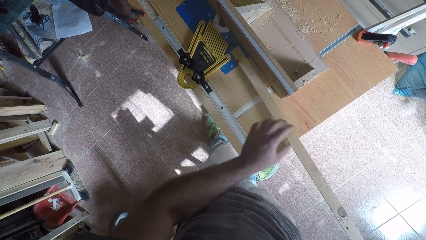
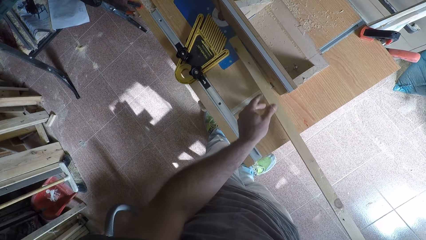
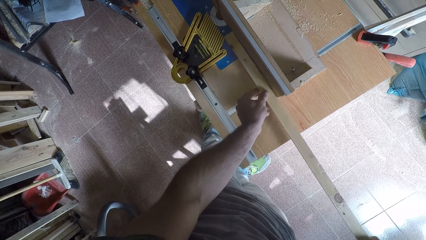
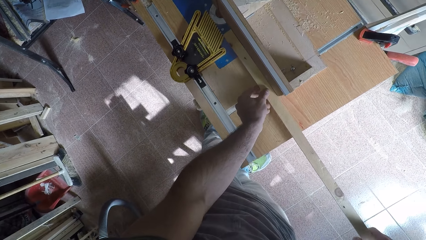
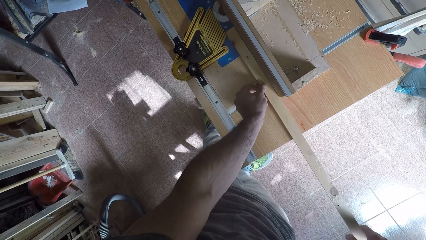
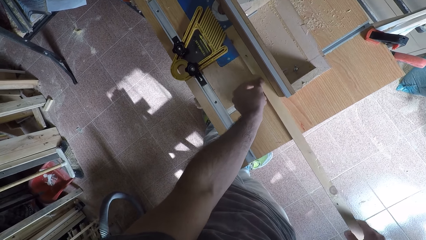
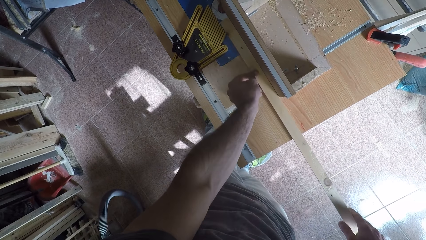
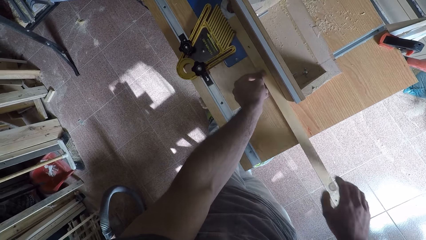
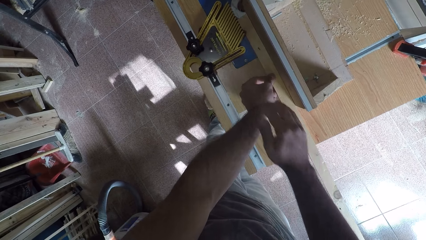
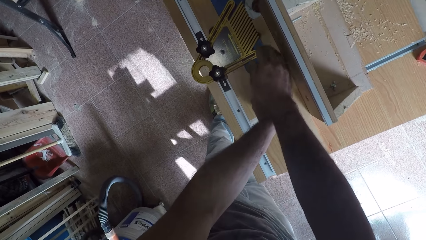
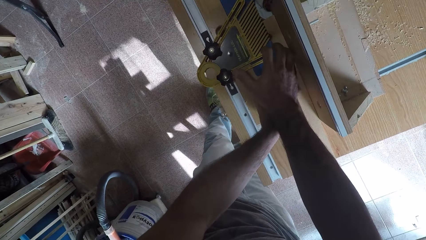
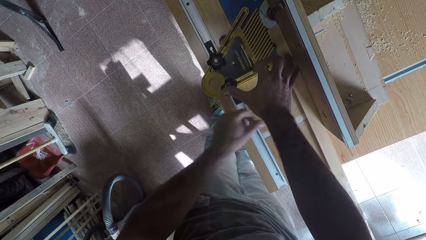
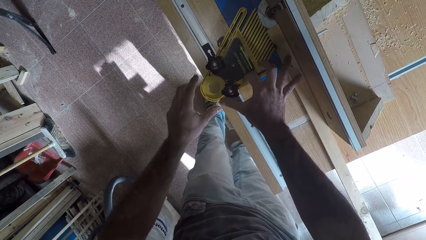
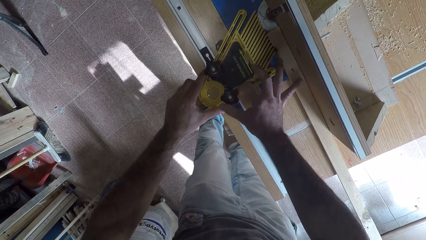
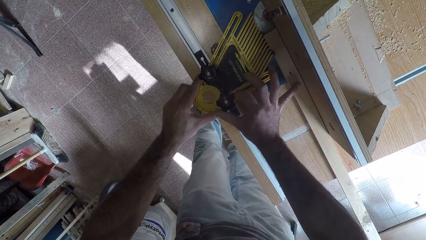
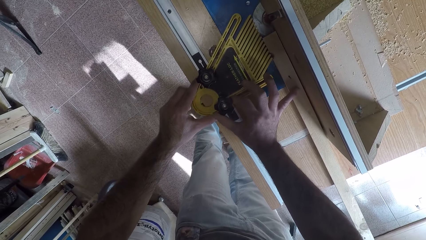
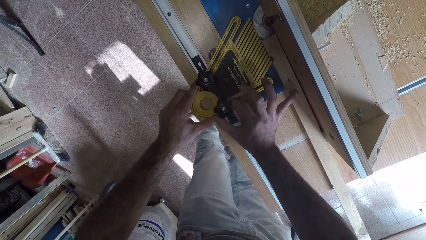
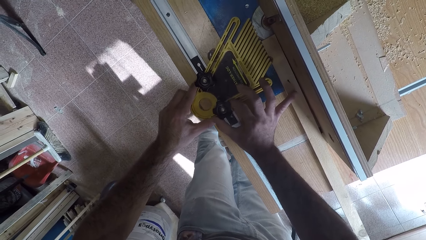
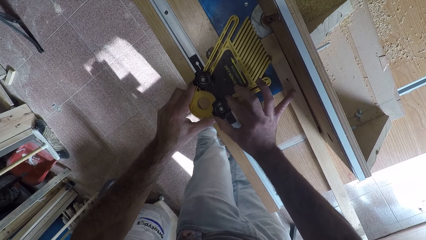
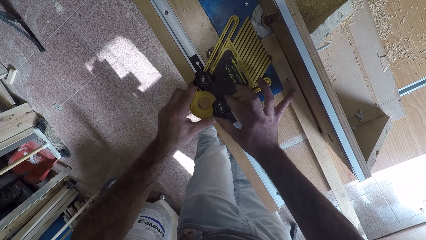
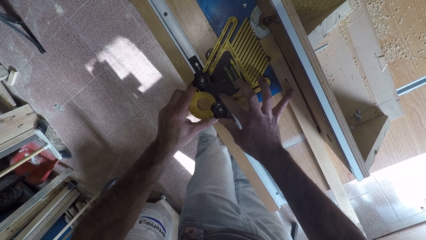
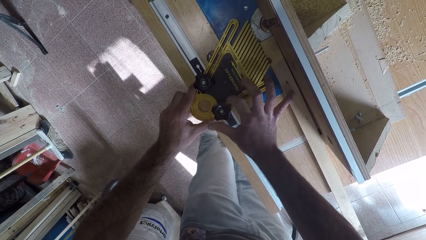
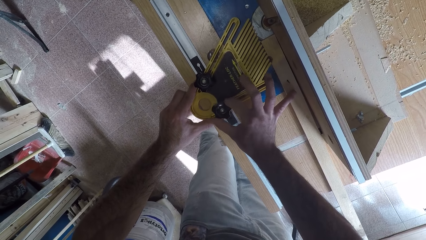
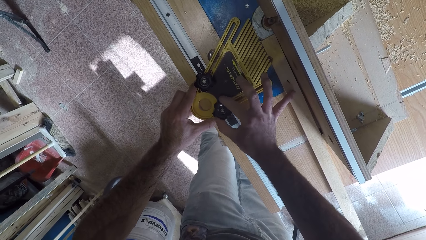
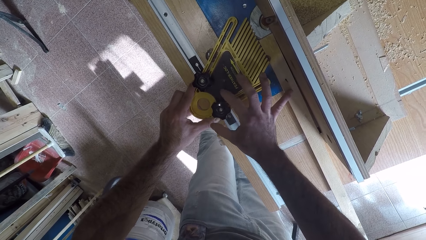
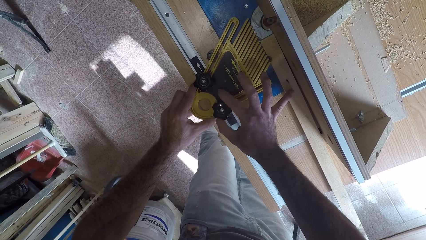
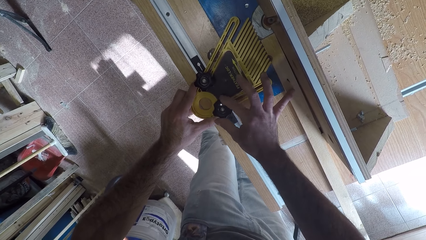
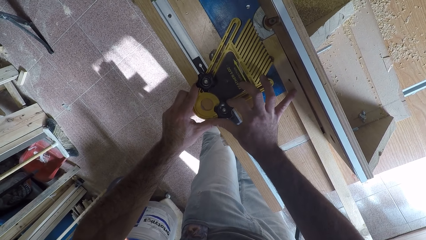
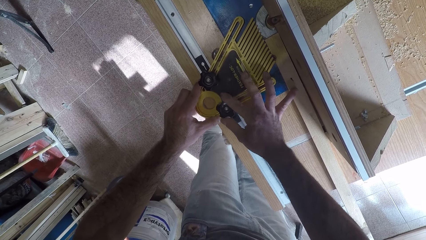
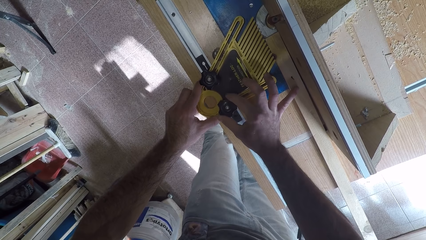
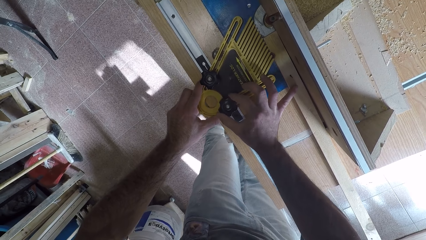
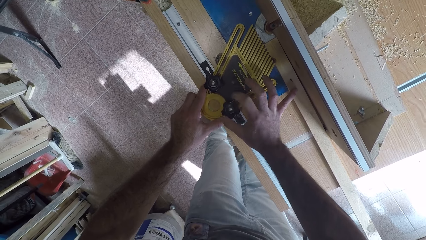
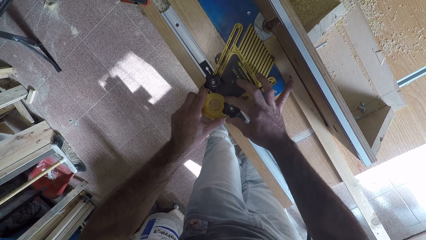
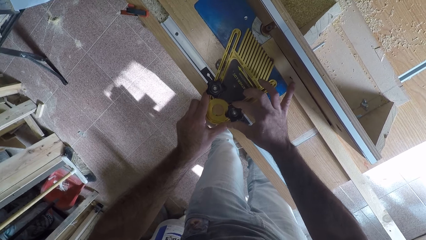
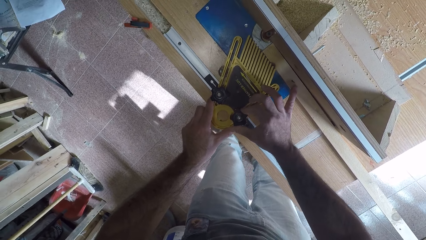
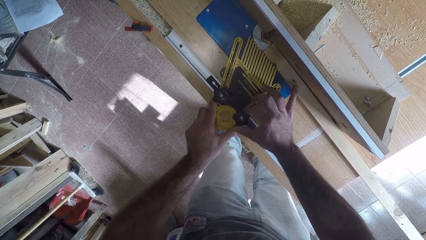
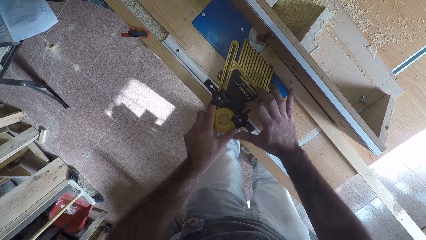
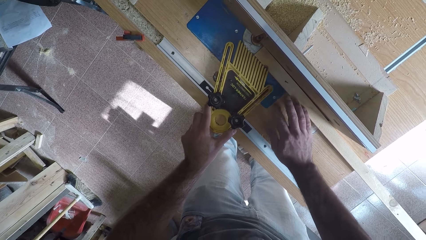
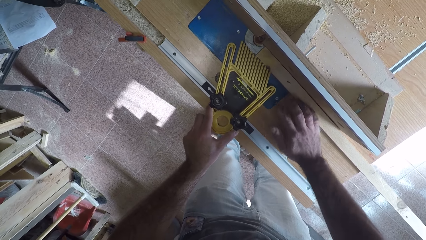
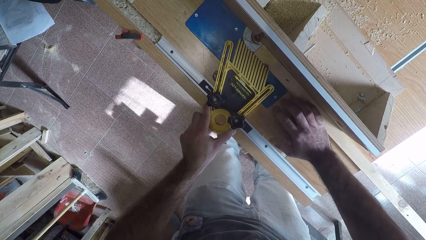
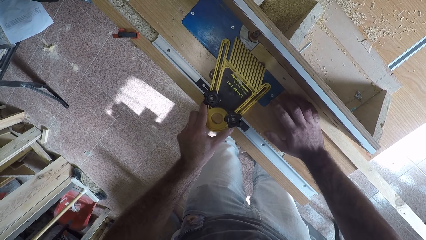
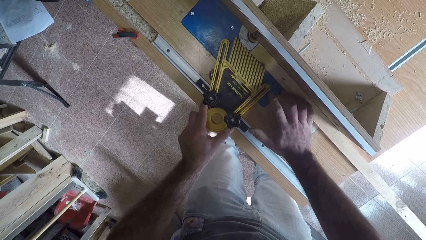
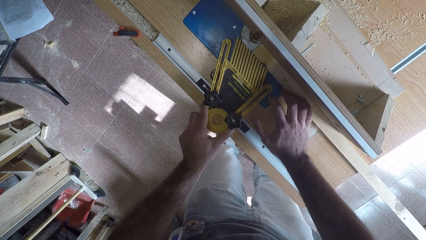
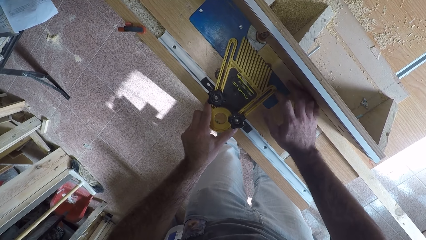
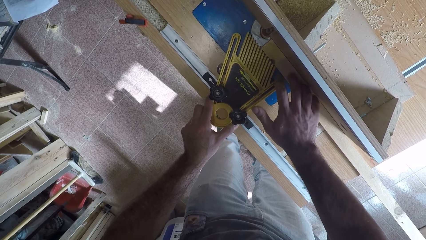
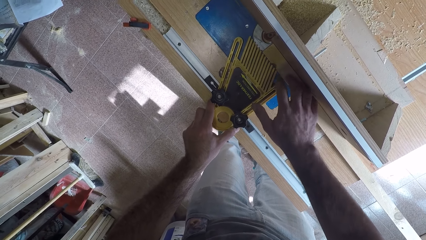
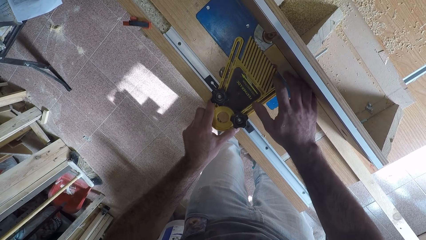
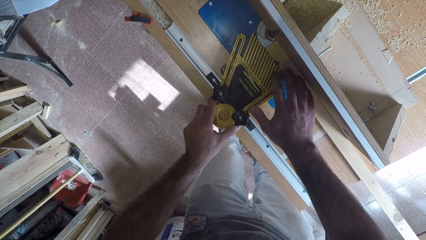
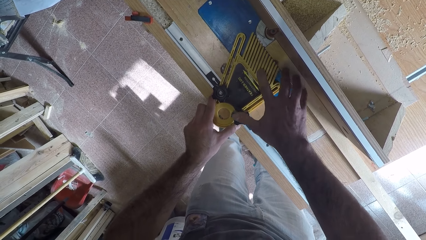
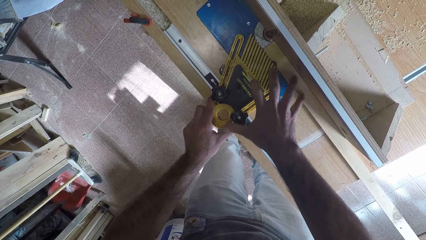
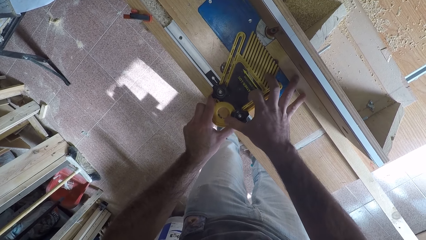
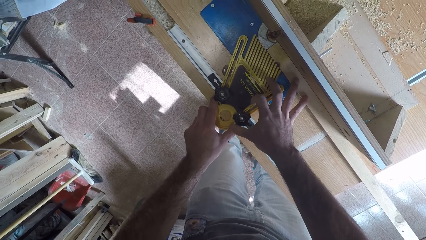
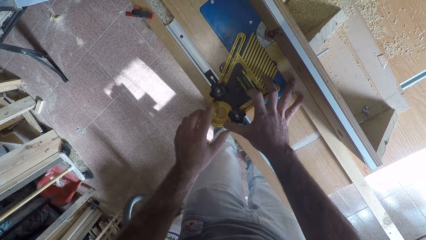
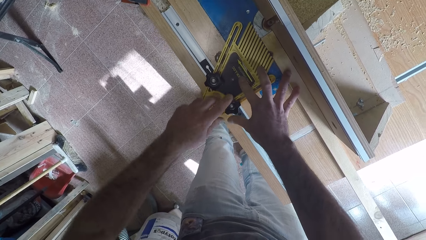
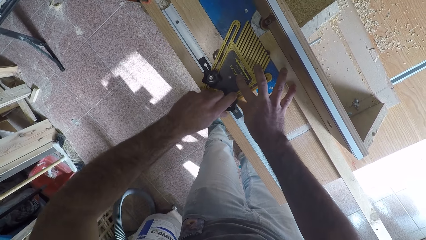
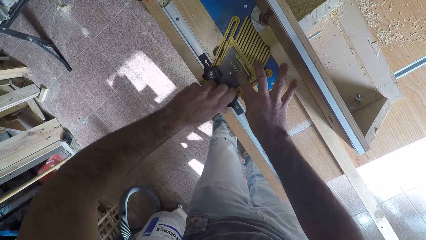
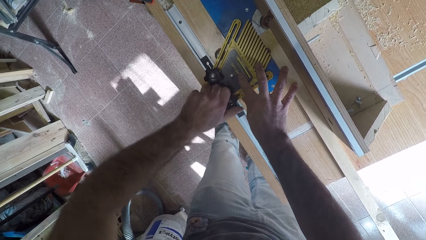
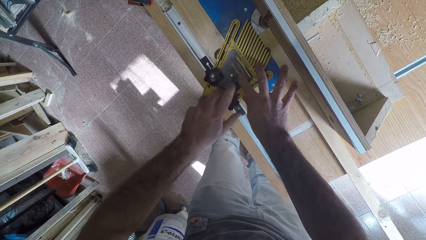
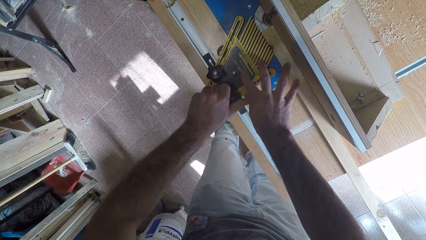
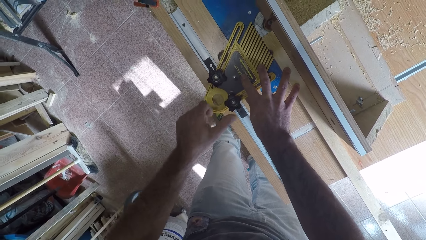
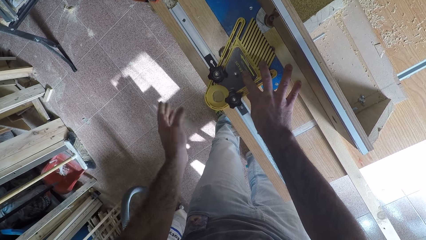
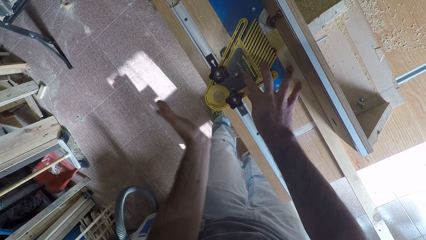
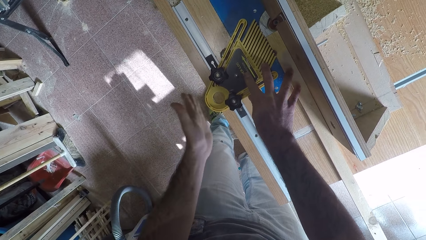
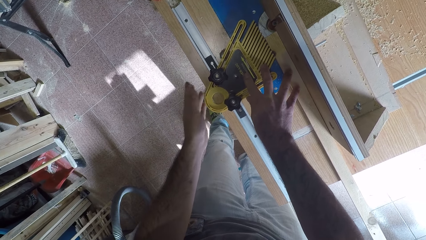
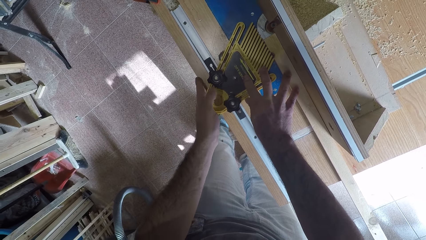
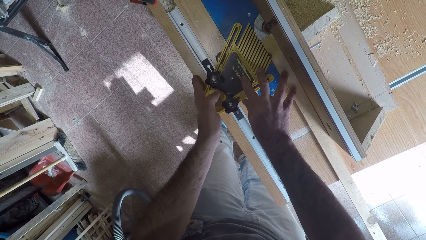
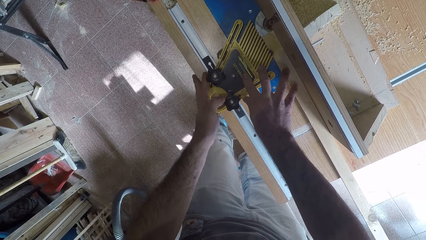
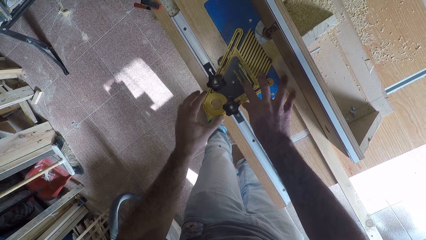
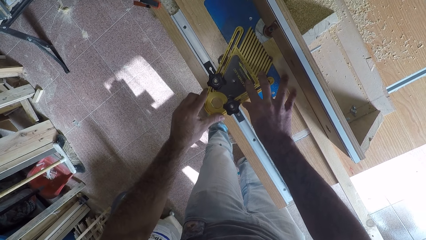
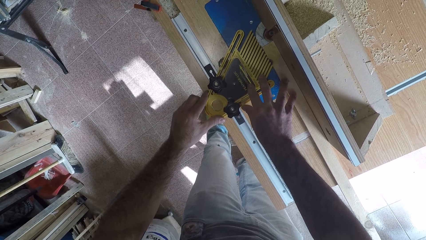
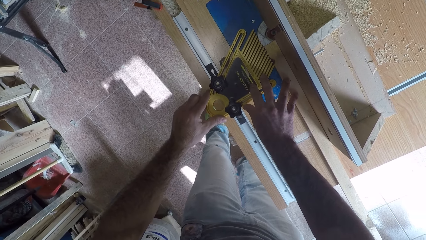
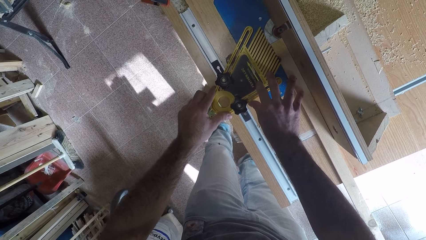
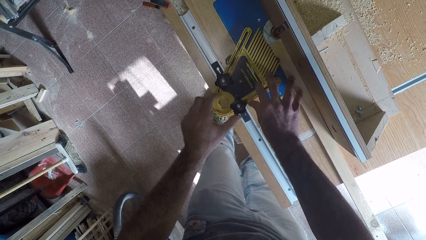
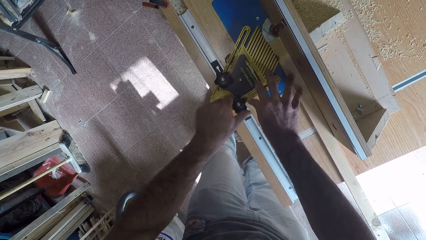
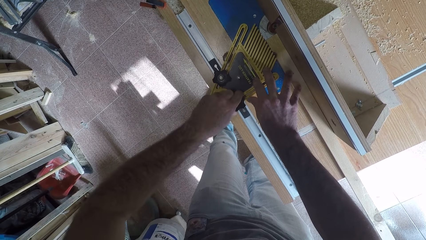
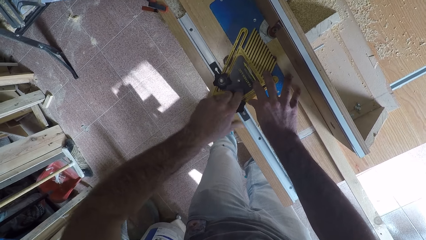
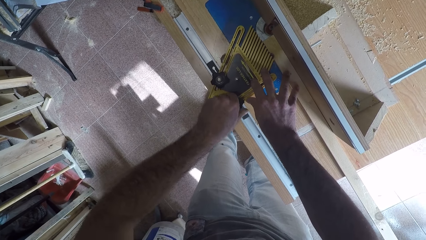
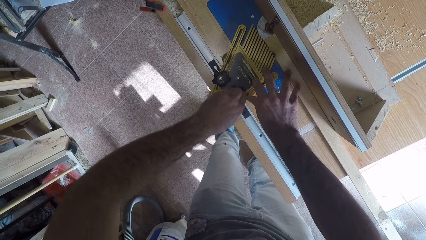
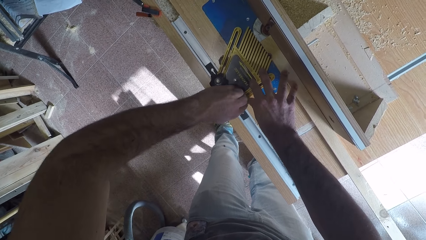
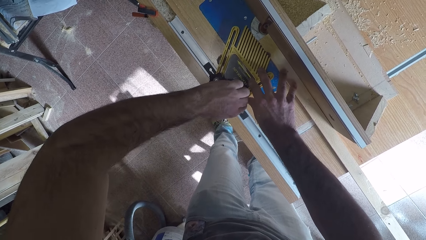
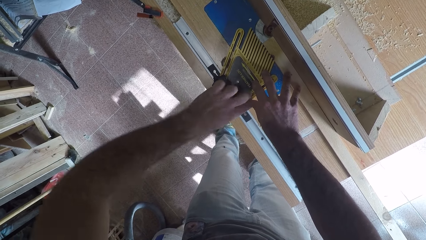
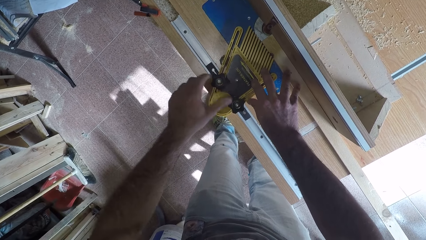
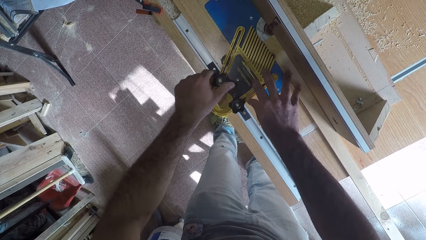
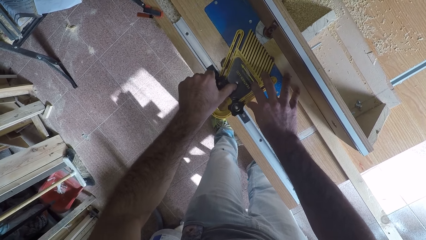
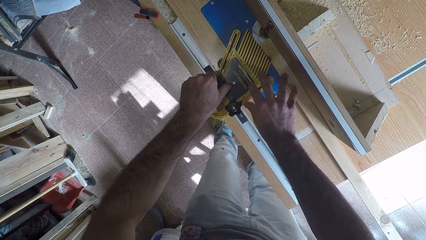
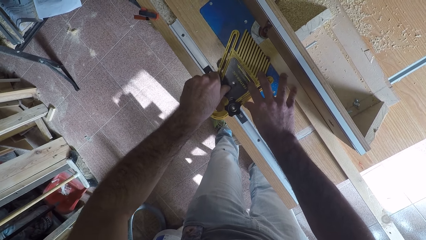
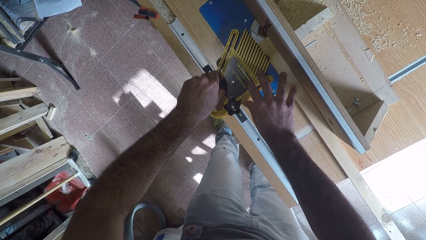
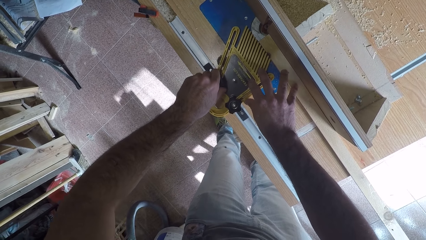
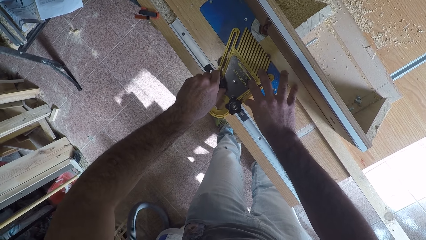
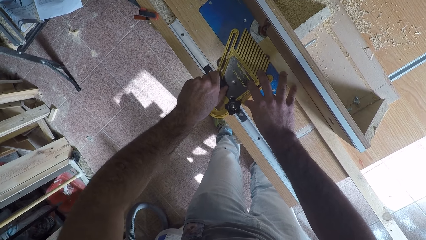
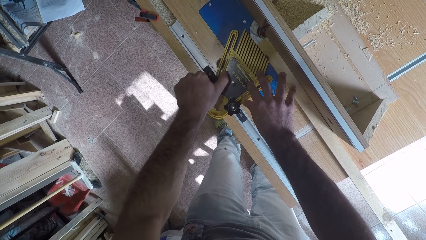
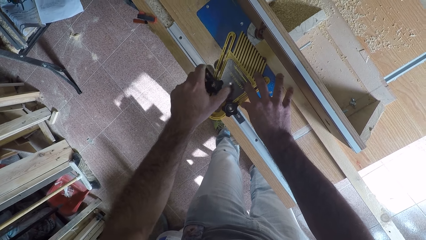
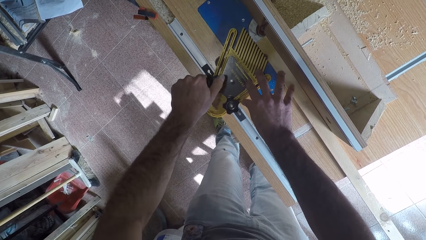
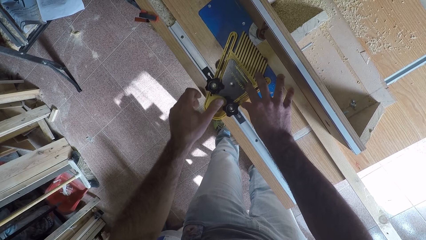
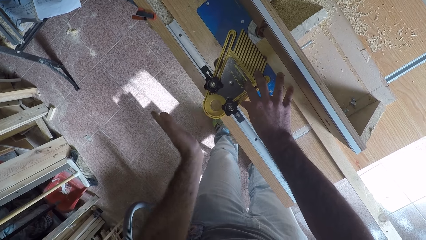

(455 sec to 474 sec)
The camera wearer removes the other hand from the wood. They hold the wood. They place the wood on the wood planer. They remove the other hand from the wood. They place a hand on the wood and the feather-loc. They remove the hand from the wood. They adjust the grip of the wood planer. They hold the feather-loc. They unlock the feather-loc. They fasten the feather-loc. They place a hand on the wood. They place fingers on the feather-loc. They unlock the feather-loc. They push the feather-loc. They fasten the feather-loc. They unlock the feather-loc.
